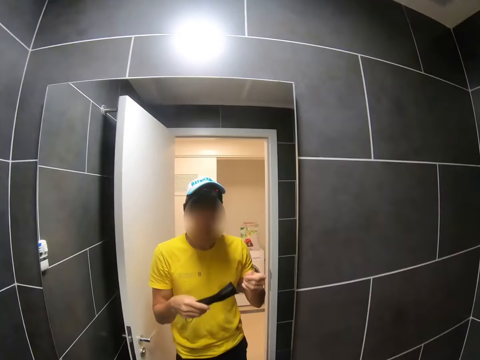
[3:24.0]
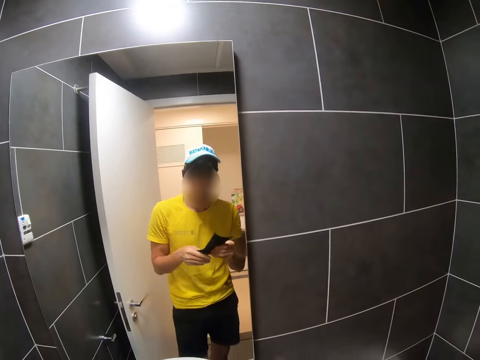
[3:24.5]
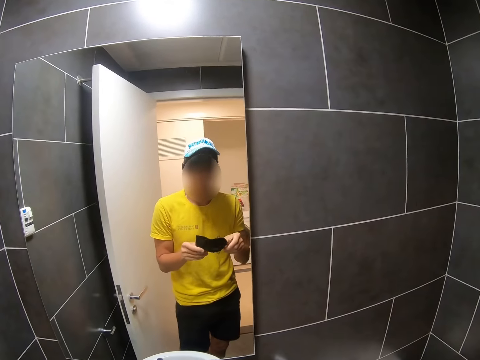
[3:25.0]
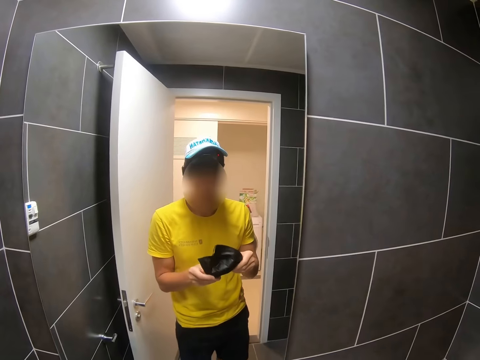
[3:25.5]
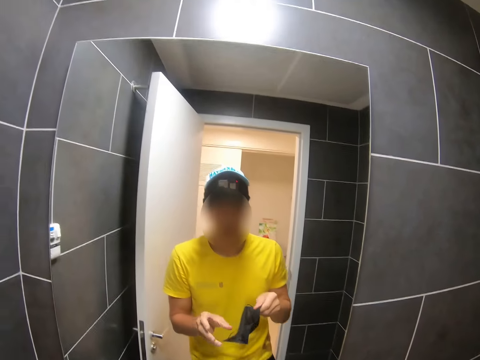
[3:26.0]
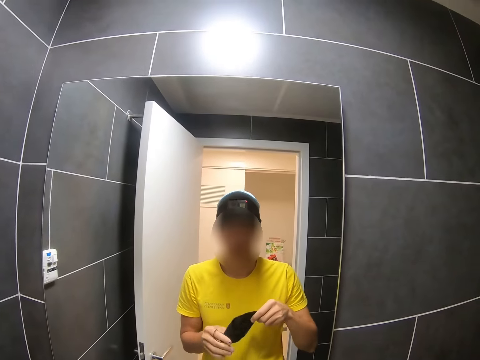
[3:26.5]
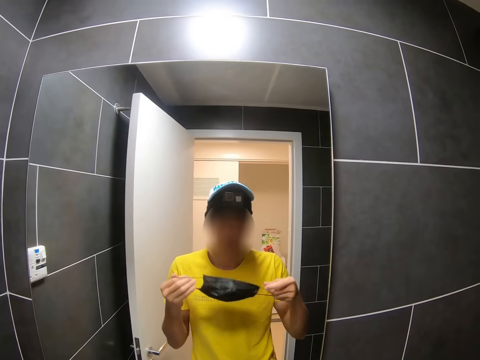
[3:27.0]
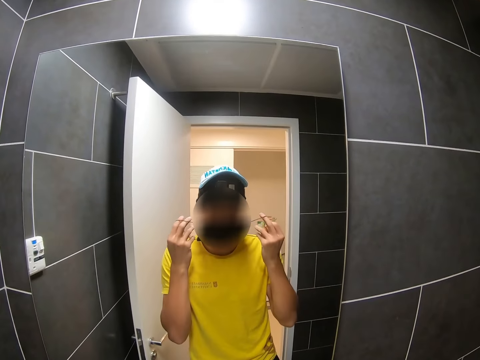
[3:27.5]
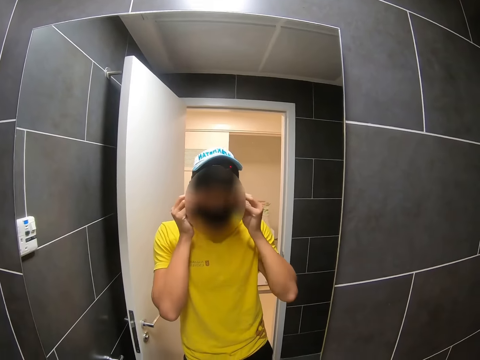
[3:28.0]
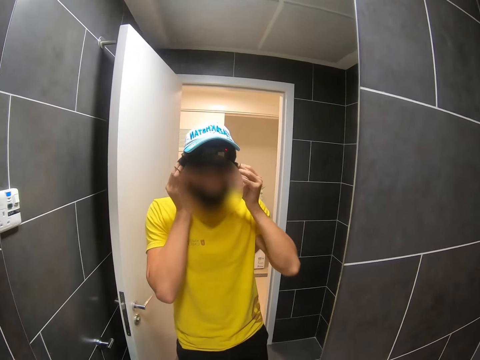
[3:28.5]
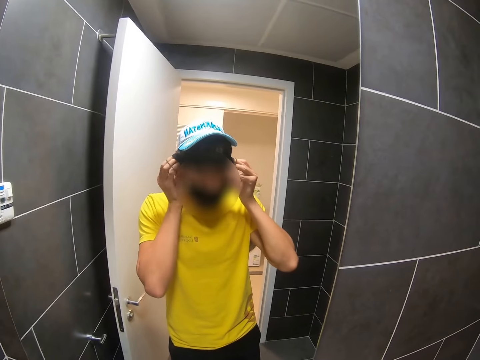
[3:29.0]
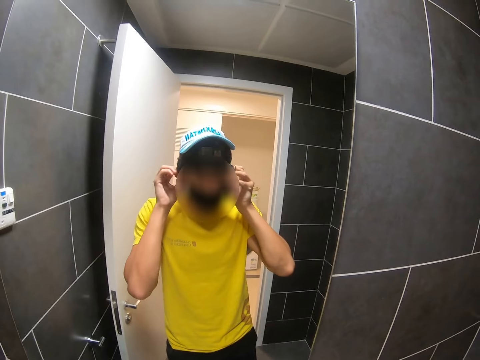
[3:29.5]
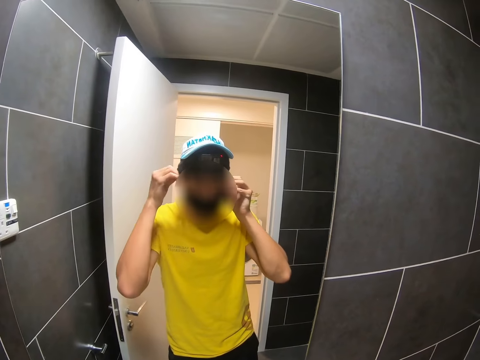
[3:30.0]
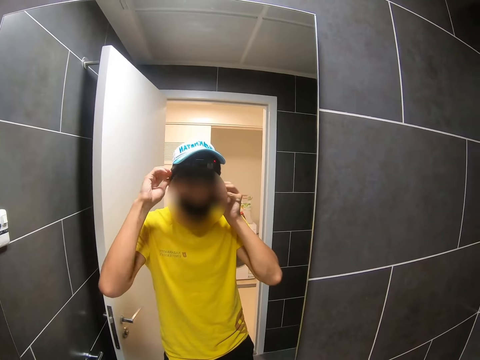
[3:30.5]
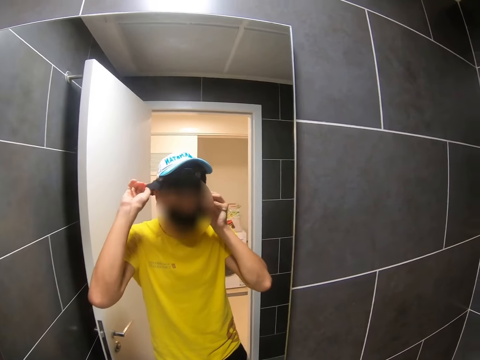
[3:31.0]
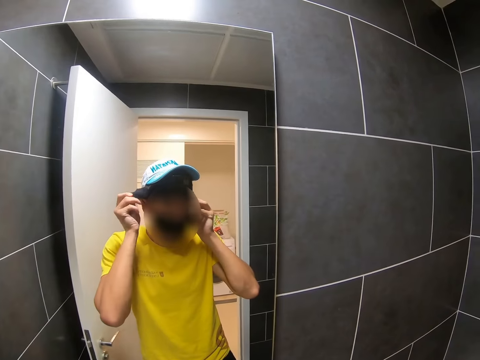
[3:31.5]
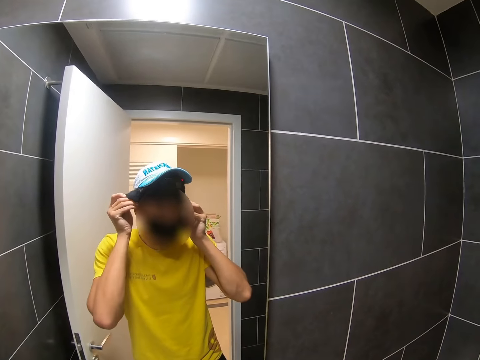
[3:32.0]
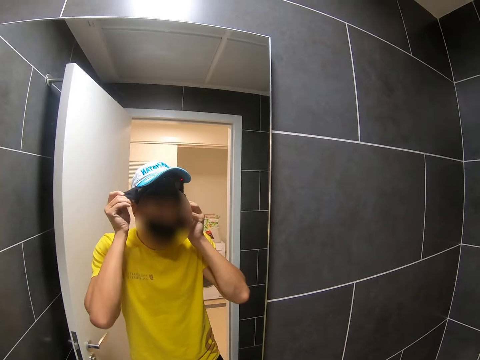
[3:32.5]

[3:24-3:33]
The camera wearer stretches a mask. They adjust the mask with hands. They wear the face mask.

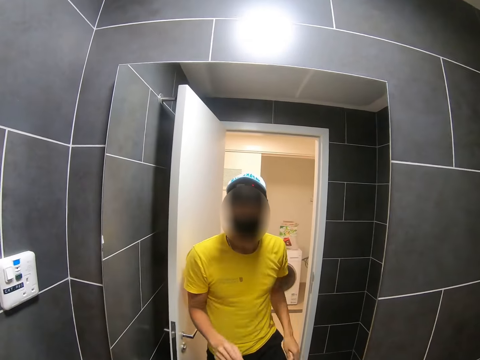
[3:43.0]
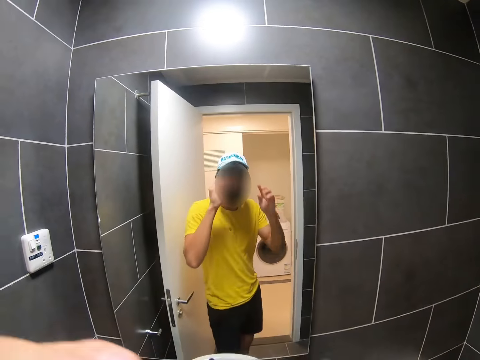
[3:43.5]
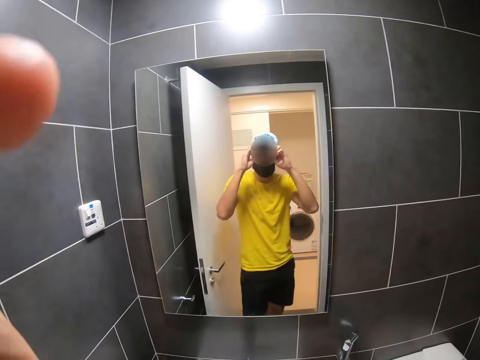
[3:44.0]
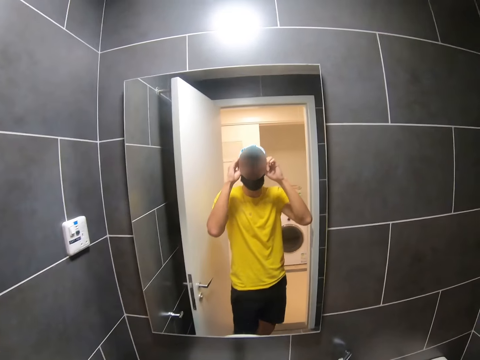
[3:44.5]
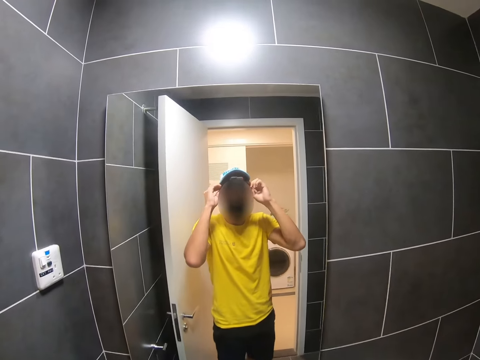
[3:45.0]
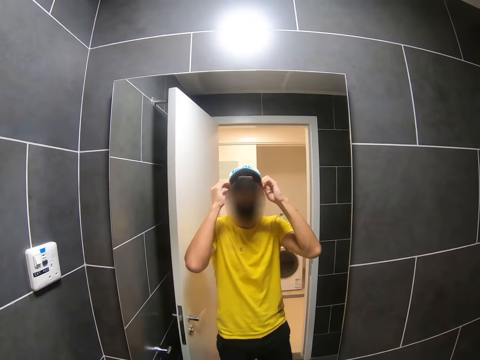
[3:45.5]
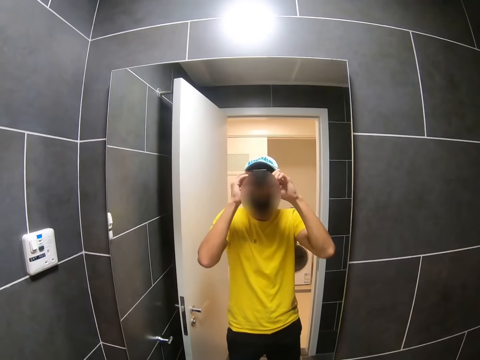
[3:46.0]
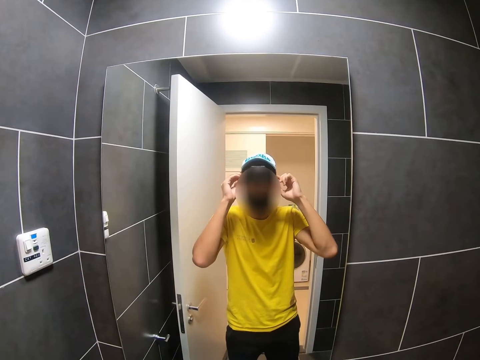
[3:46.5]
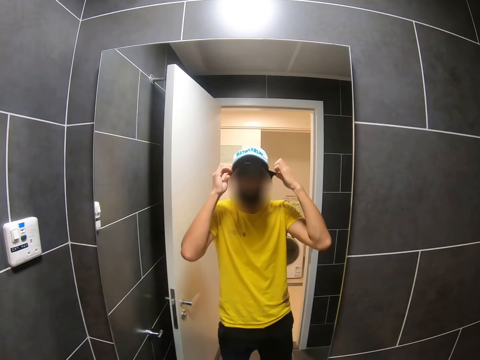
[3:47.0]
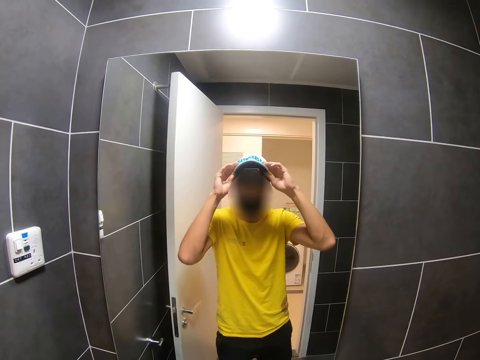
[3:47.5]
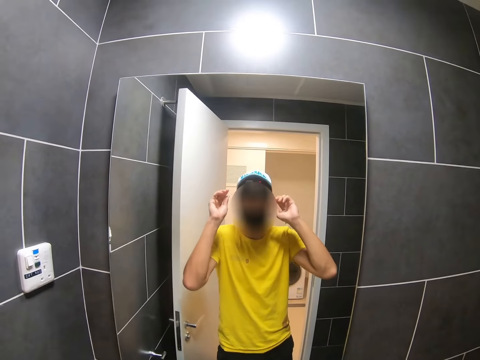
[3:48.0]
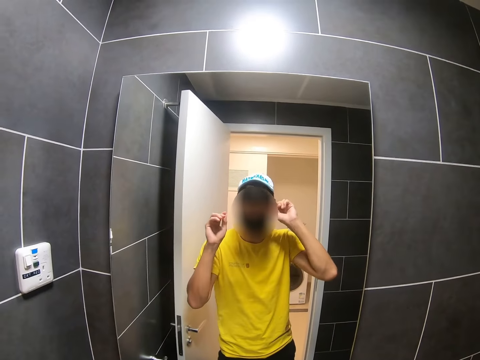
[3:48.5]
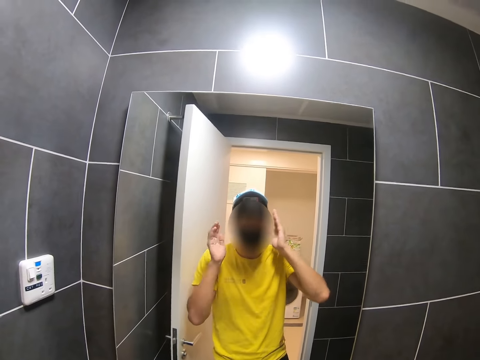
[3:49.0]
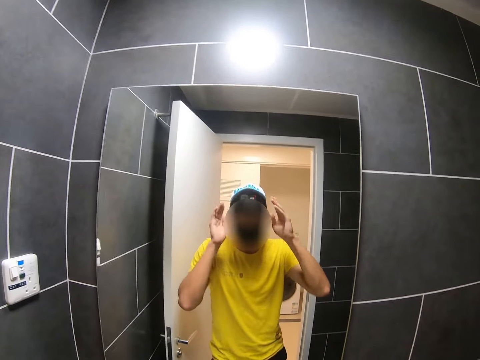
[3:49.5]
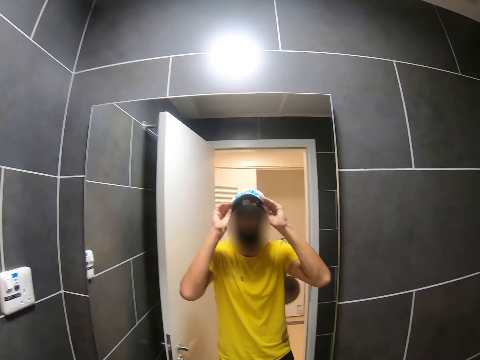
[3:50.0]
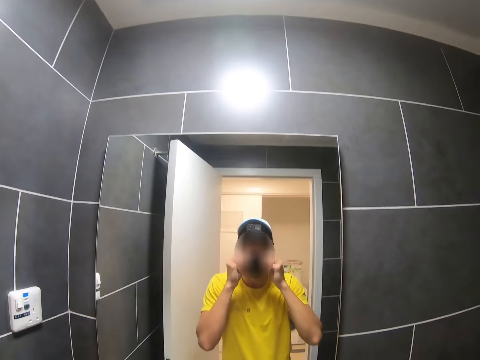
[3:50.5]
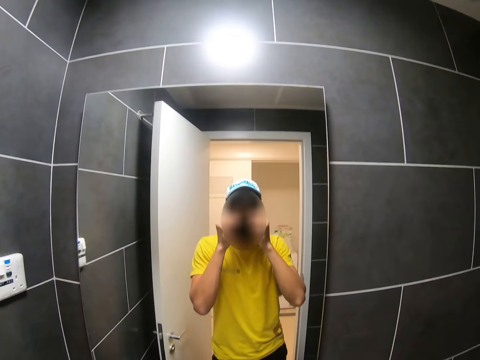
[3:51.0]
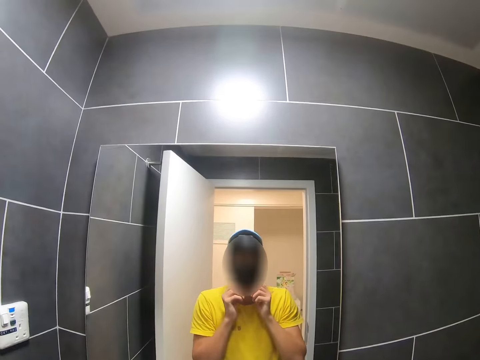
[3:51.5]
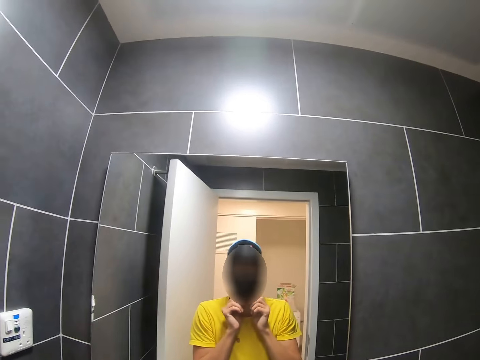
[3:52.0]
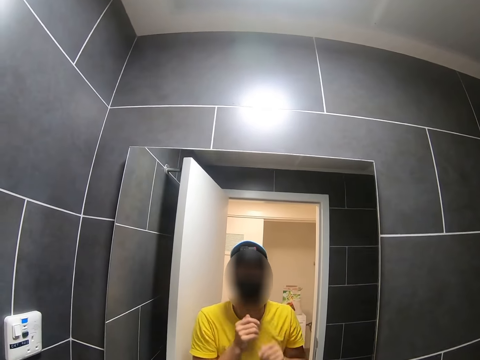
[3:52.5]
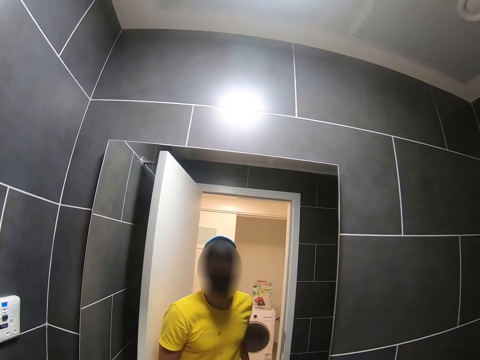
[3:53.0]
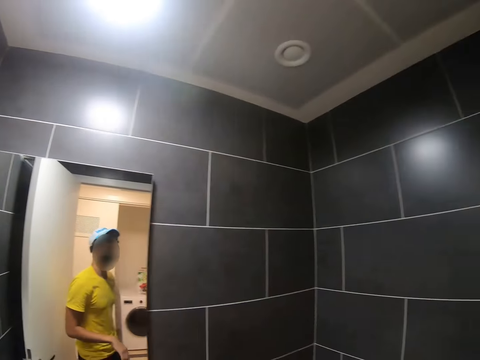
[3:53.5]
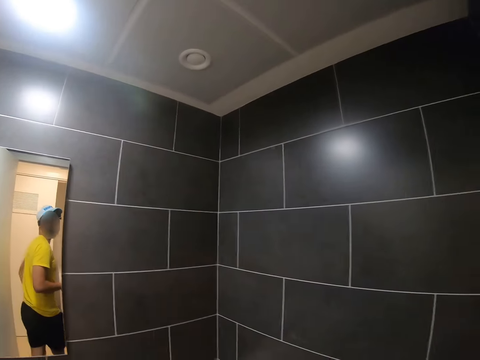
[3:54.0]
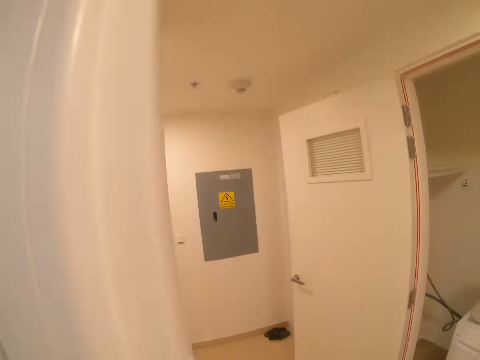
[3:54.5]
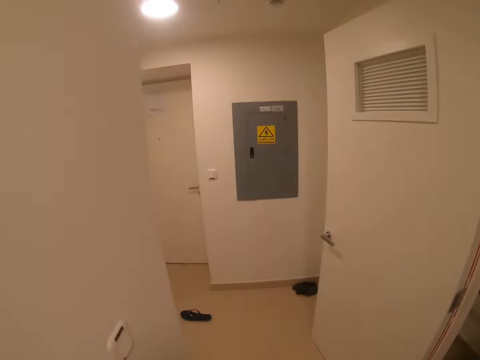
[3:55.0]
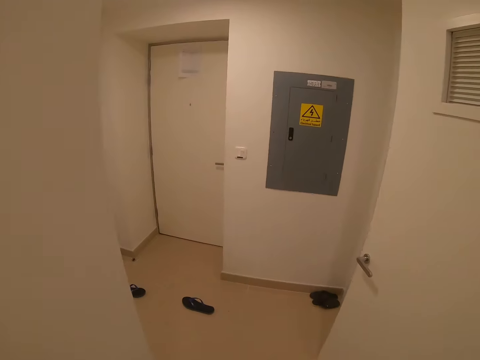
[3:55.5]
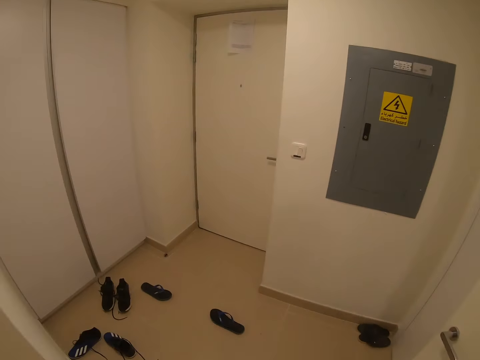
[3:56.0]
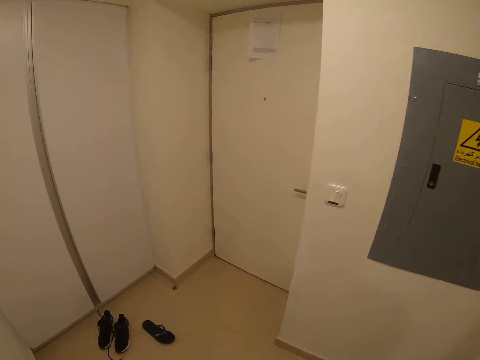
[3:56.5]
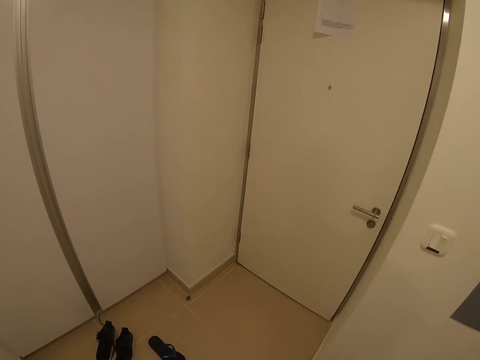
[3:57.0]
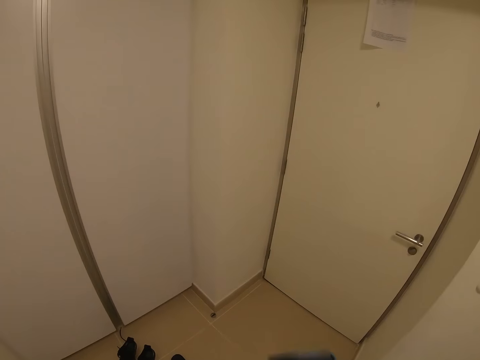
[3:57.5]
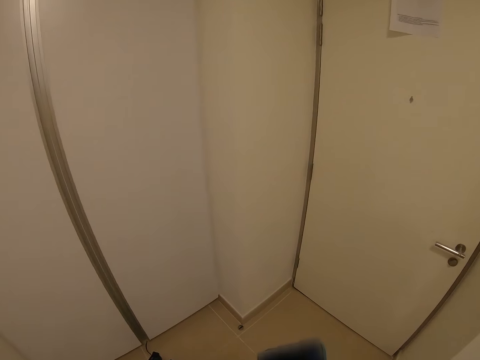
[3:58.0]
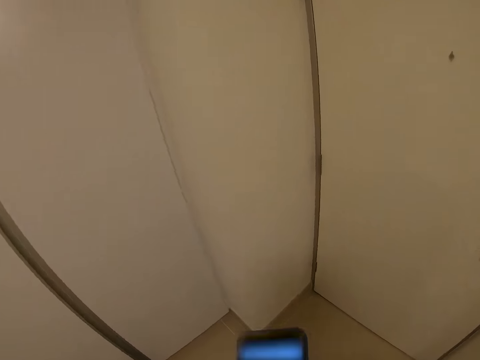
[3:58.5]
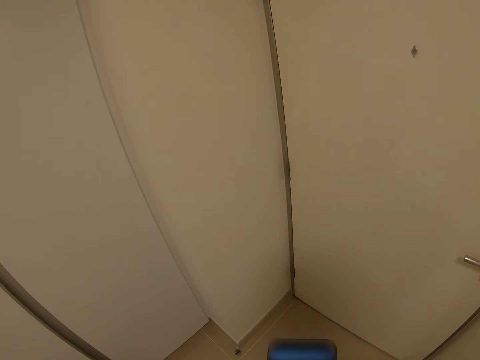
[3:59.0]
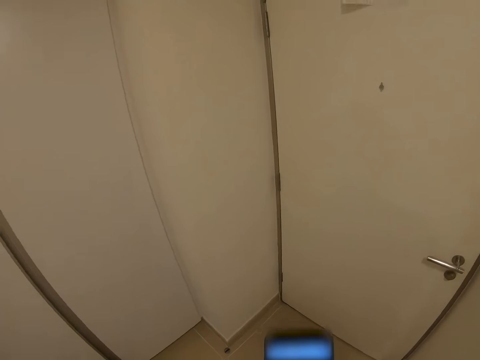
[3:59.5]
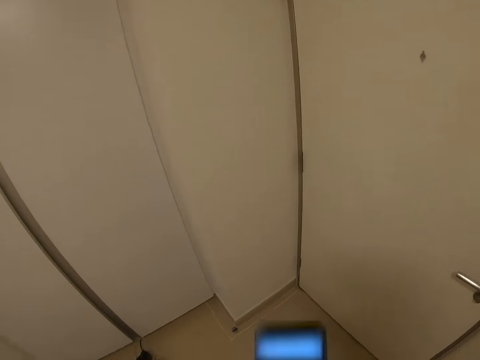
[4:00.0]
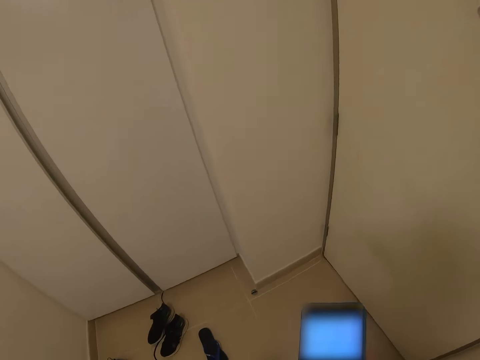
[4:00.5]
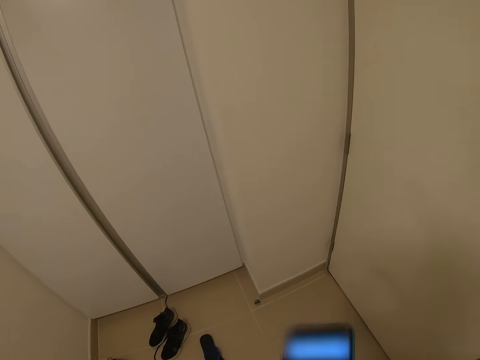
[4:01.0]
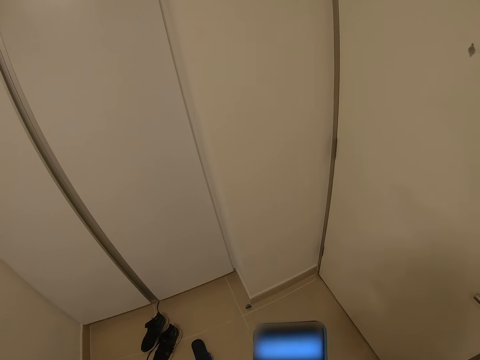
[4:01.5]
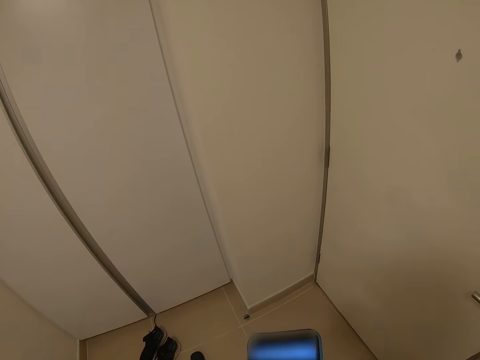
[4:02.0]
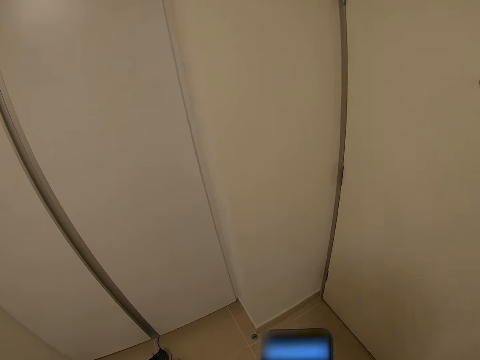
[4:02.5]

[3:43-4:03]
The camera wearer moves around. He raises the hands. He fixes the camera on the head. He adjusts the cap on the head with hands. He adjusts the mask. He fixes the camera on the head. He pats his ears. He adjusts the cap on the head with hands. He fixes the face mask. He turns around. He walks around. He operates a mobile phone.
